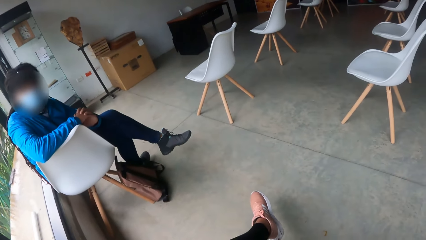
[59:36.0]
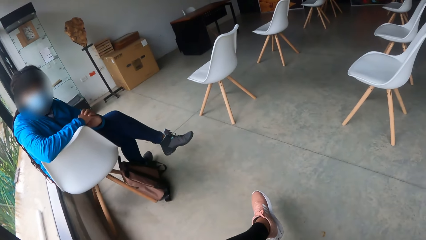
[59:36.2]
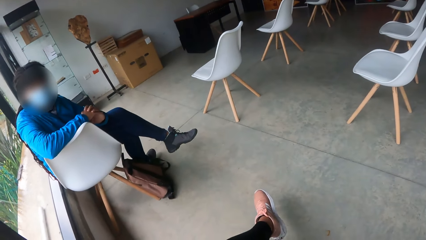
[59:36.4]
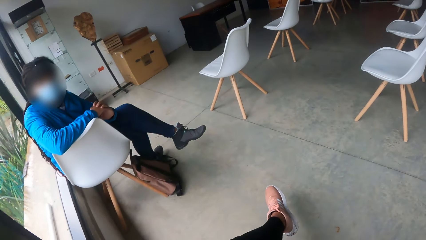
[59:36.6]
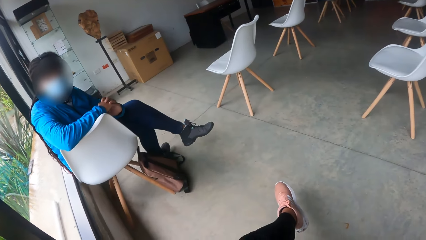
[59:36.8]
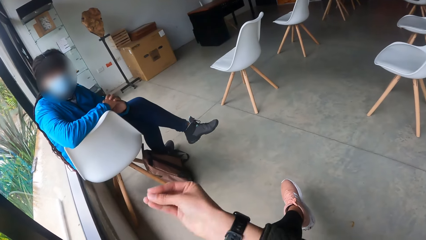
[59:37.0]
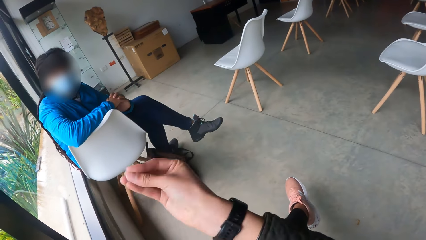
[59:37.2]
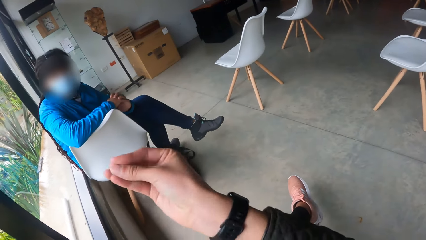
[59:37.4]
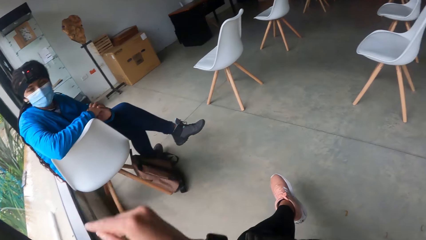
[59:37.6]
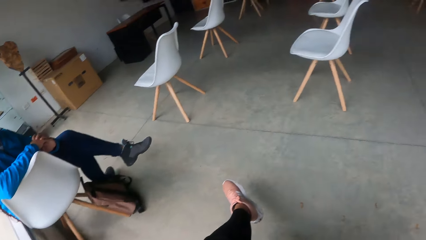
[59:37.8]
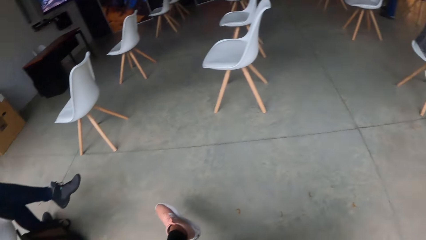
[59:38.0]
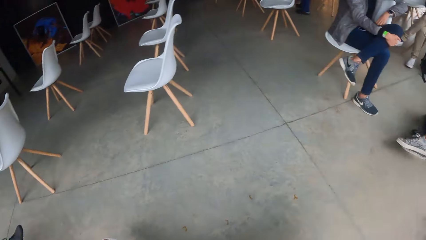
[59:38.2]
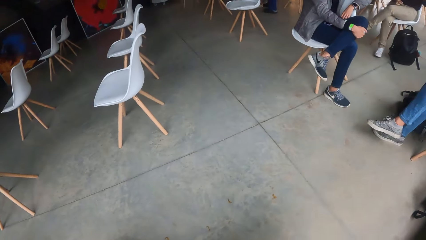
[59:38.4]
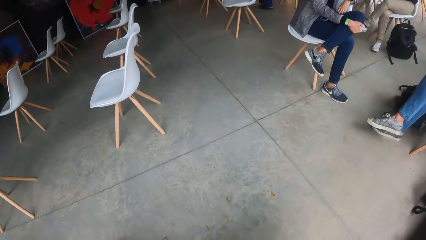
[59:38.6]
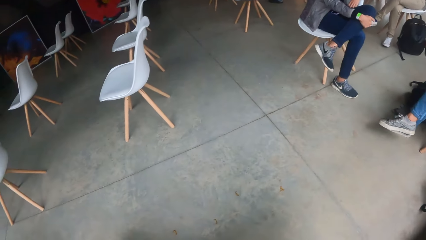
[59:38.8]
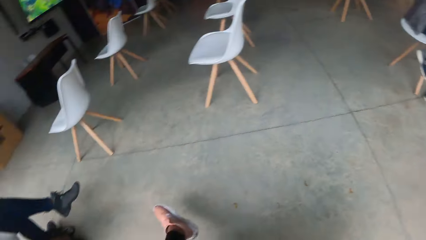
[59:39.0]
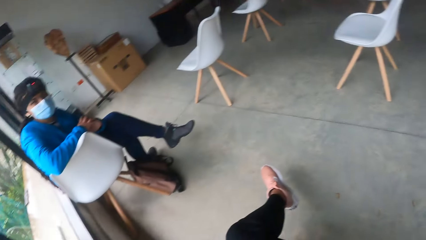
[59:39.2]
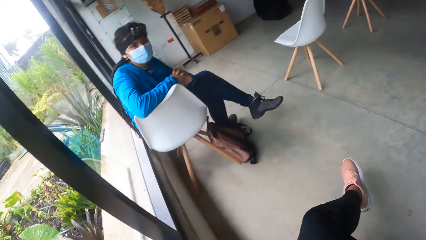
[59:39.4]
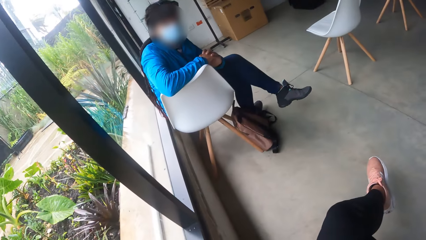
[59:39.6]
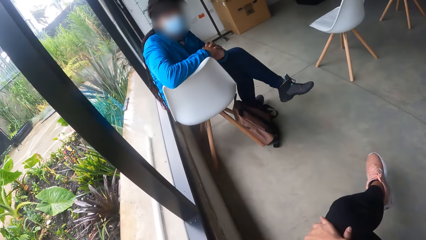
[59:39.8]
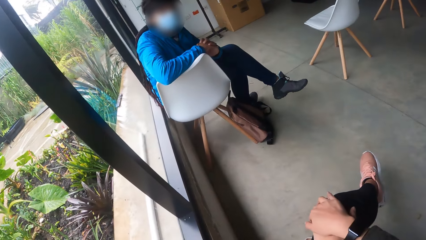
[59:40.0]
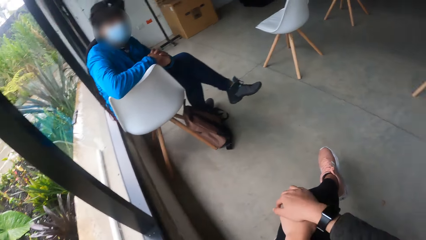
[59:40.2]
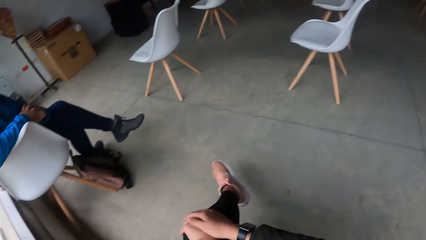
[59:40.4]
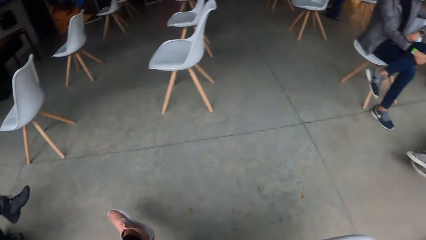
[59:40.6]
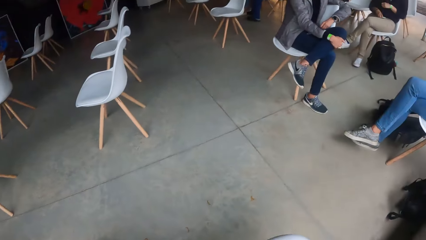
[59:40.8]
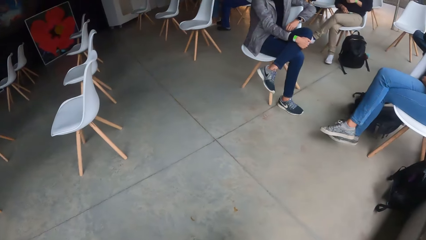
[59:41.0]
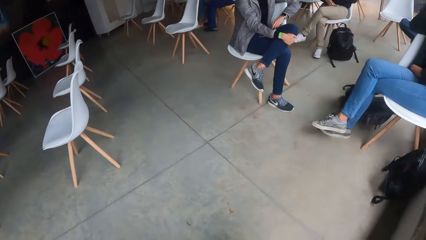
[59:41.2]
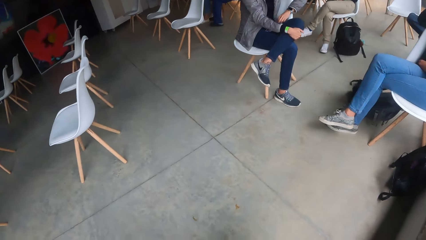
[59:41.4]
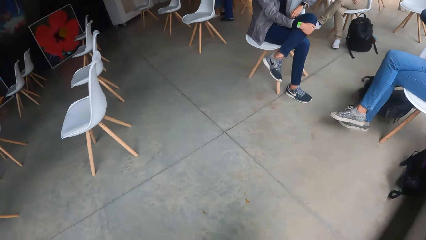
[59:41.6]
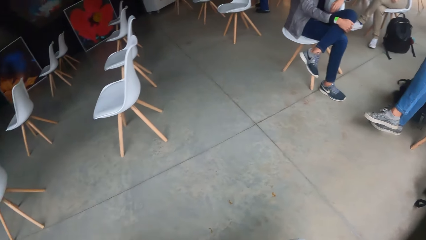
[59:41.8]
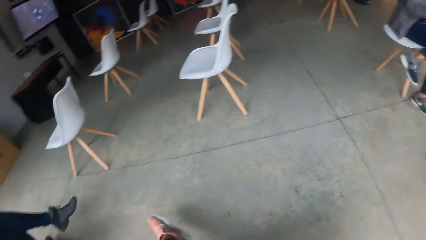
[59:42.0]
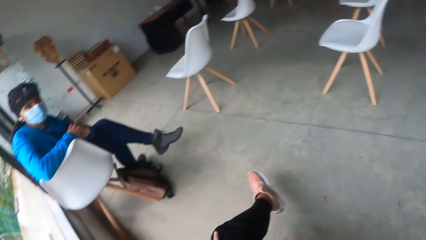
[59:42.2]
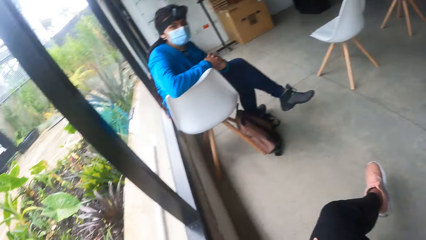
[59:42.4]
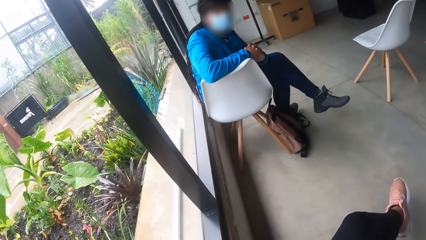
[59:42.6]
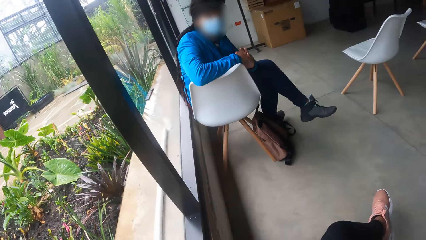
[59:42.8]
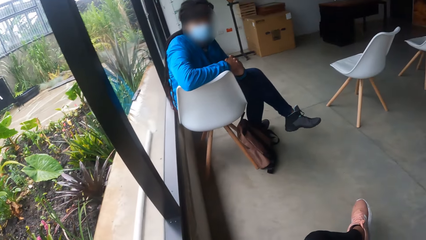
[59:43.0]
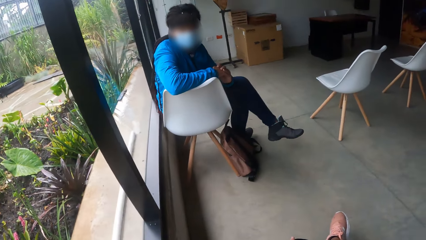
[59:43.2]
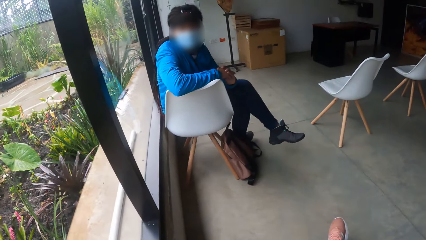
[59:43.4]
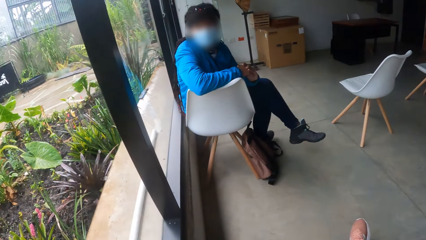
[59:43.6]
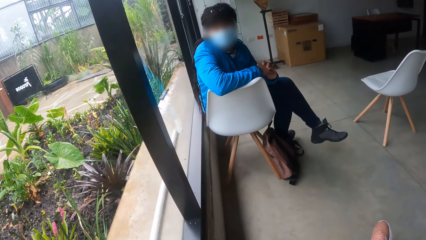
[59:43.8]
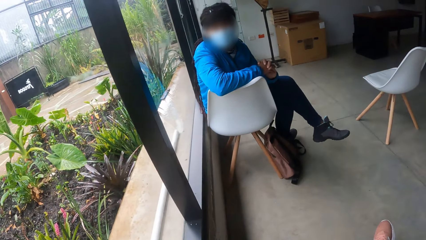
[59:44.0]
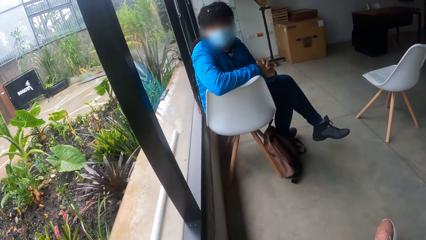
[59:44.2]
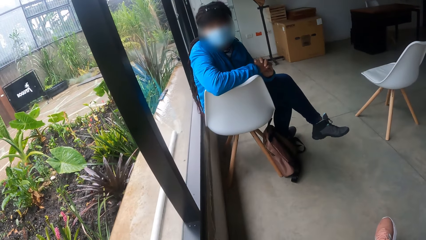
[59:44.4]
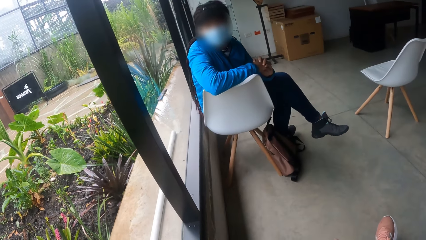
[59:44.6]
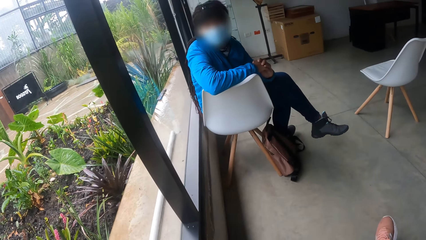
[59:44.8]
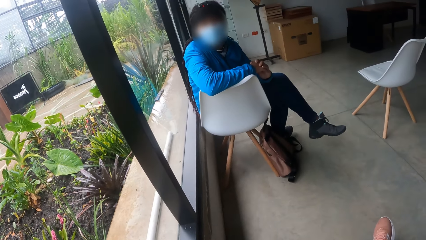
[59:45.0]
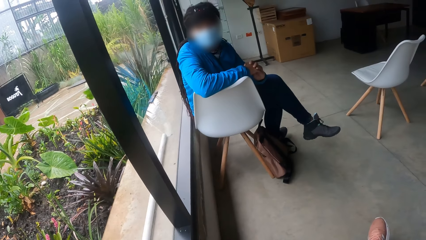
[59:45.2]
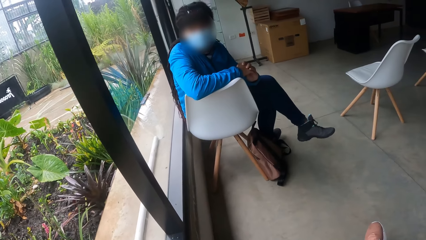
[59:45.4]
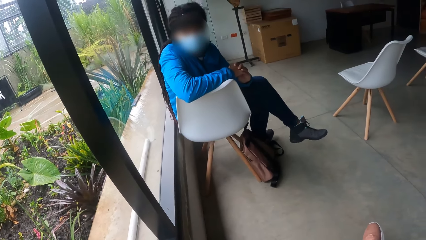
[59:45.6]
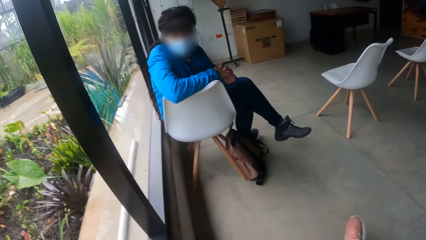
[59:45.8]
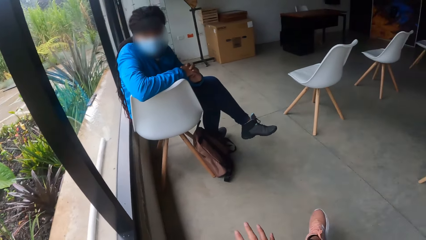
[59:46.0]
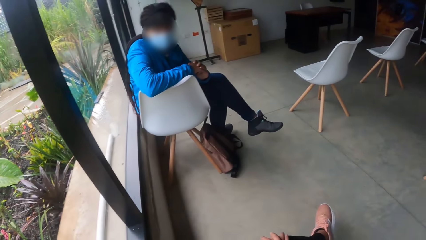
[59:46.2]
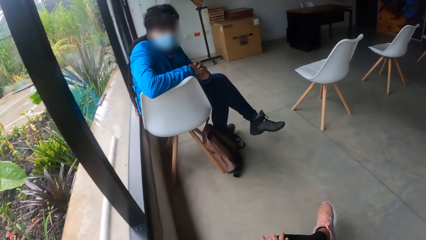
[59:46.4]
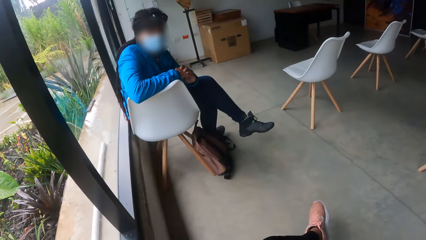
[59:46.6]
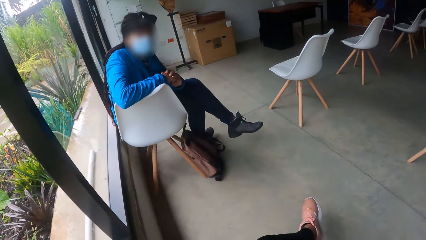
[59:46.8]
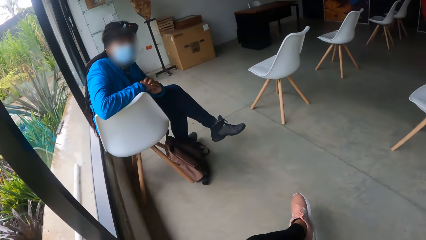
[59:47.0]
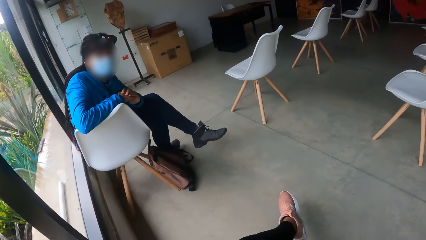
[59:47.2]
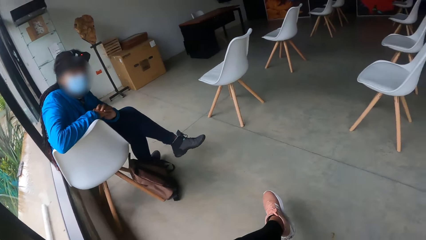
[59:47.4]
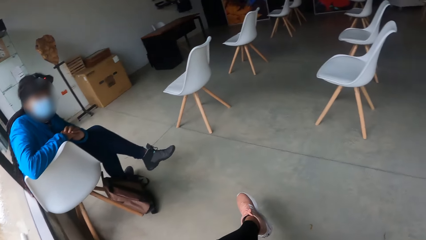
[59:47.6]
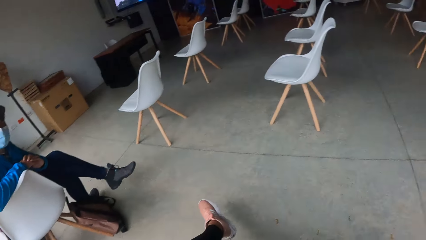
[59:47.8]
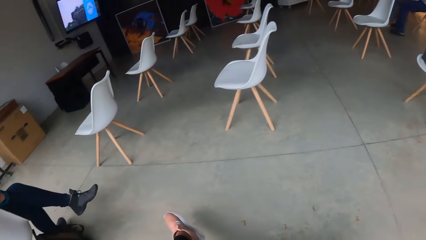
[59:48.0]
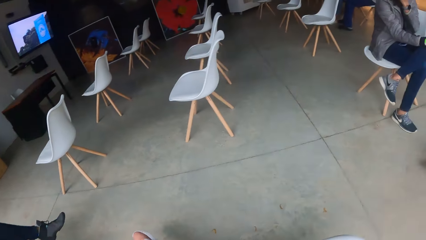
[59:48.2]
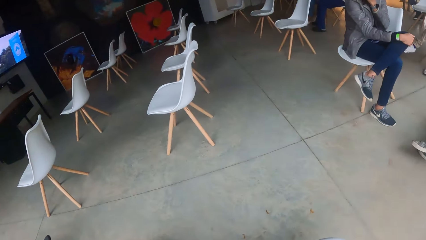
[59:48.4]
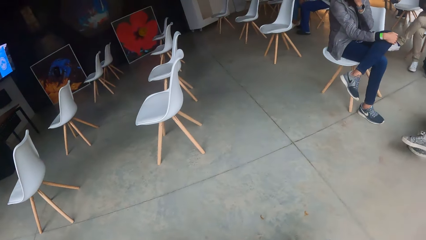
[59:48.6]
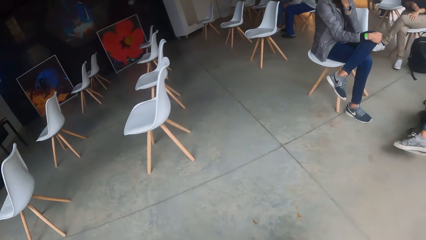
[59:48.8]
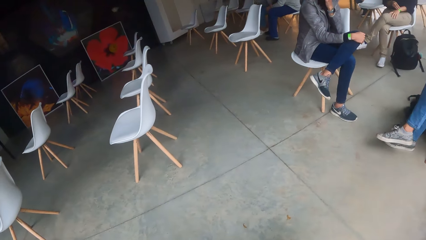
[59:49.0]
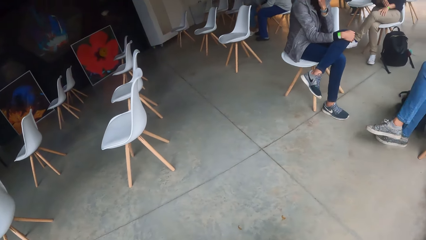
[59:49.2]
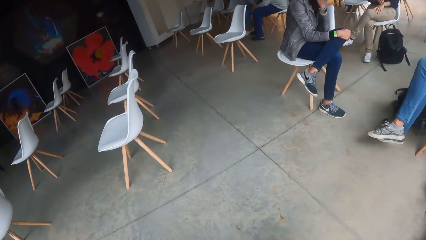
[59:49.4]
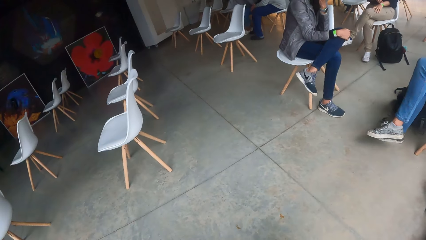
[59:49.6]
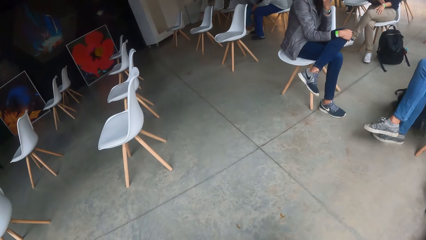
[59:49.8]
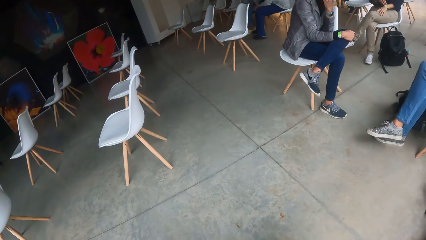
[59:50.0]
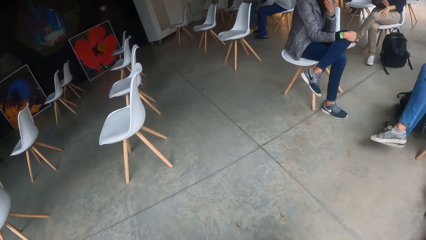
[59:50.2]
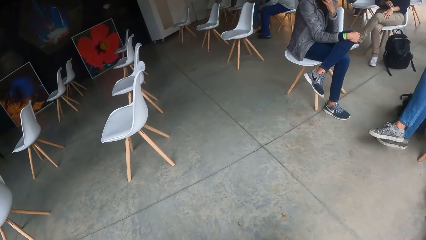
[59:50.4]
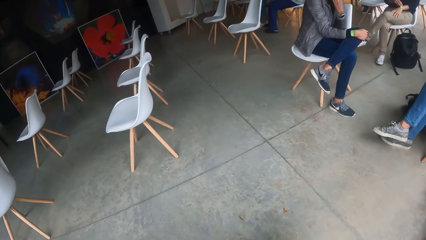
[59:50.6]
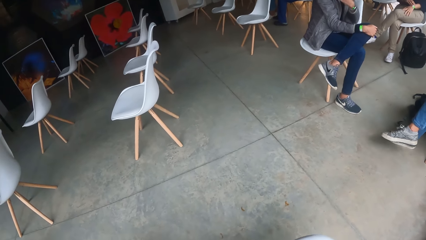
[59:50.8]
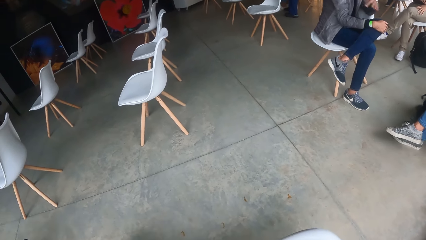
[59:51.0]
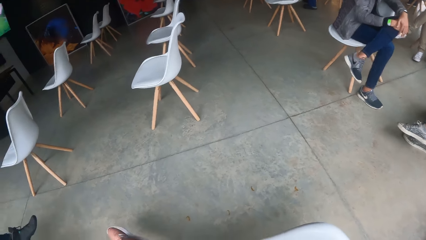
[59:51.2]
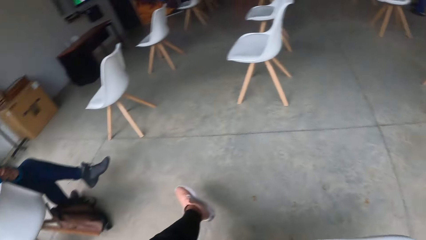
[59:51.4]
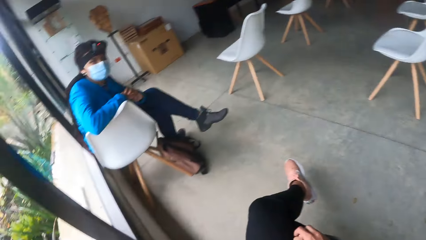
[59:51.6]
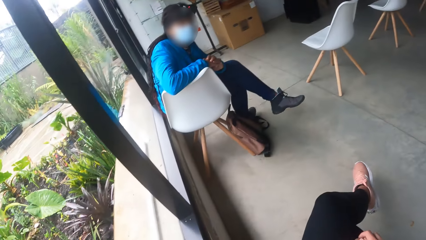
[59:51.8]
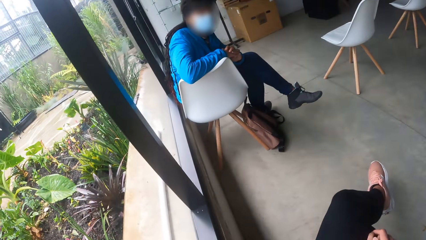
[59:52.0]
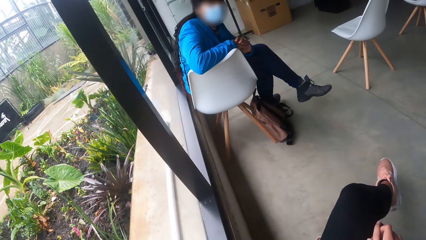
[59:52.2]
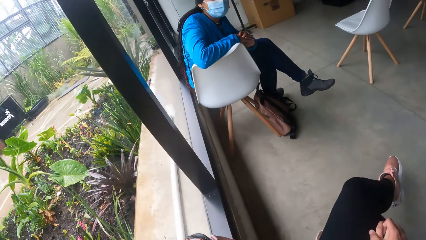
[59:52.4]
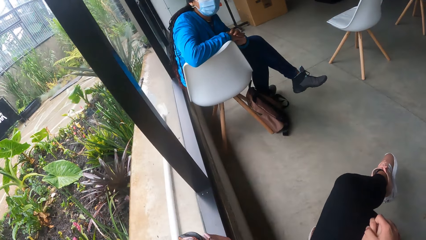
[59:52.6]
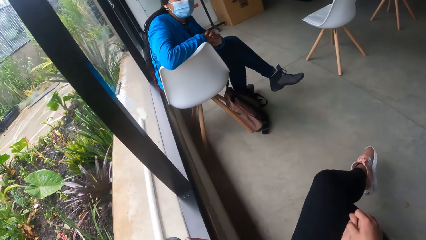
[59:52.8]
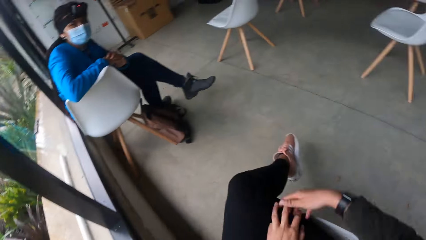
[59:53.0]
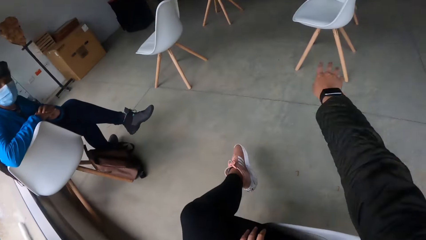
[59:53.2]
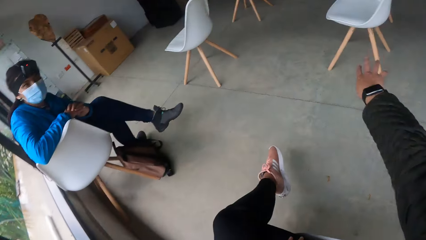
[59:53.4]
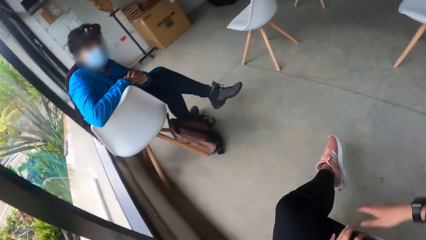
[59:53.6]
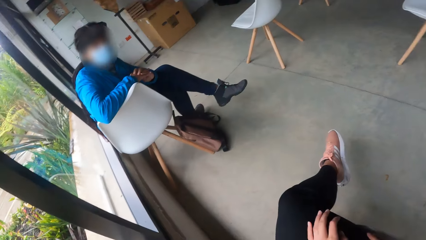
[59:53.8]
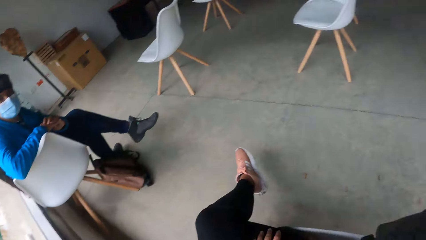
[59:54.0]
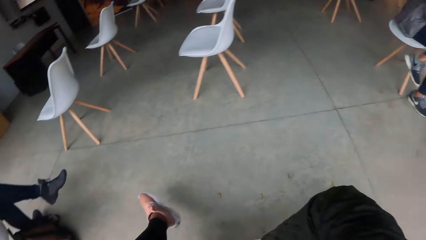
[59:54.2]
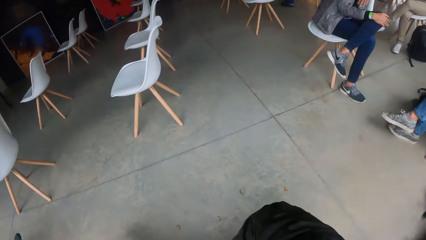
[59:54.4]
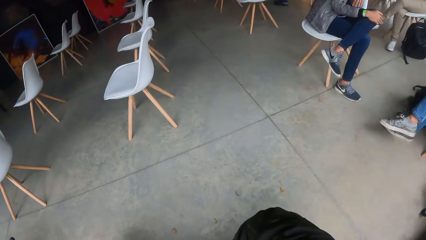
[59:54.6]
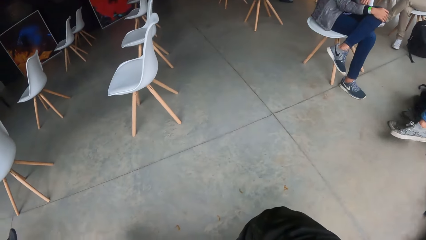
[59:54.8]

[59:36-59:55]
The camera wearer demonstrates to a woman with her right hand. She looks around, turns to a group of people, turns to the woman, and touches the knee. She turns to another woman, a third woman and a fourth woman. She turns to the first woman. The first woman nods her head. The camera wearer looks around. She turns to the second woman, the third woman and the fourth woman. The second woman removes her left hand from her hair. The camera wearer turns to the first woman. She points her right hand towards a chair. She turns to the group of people.
